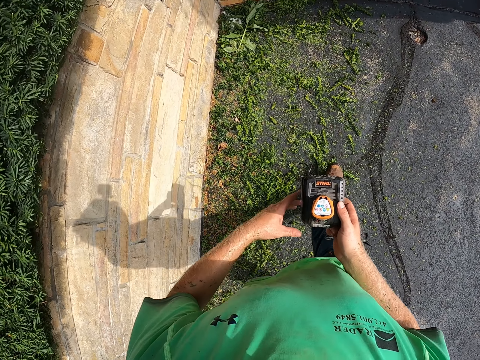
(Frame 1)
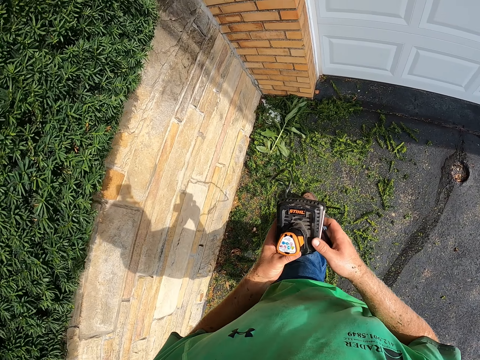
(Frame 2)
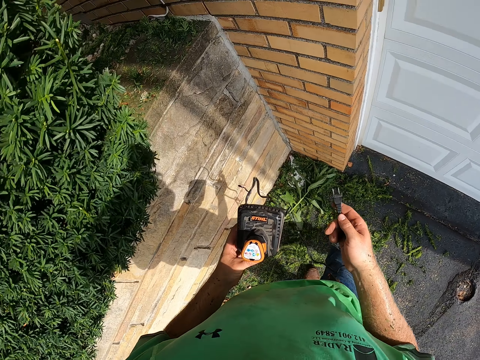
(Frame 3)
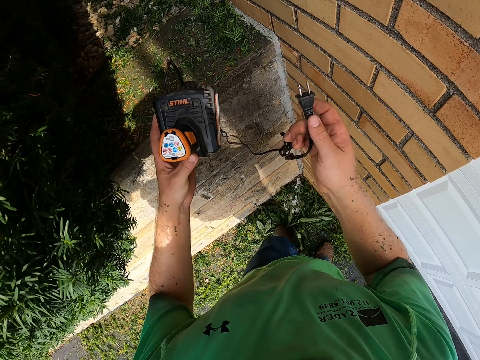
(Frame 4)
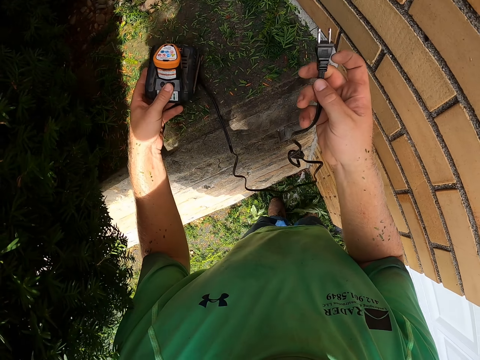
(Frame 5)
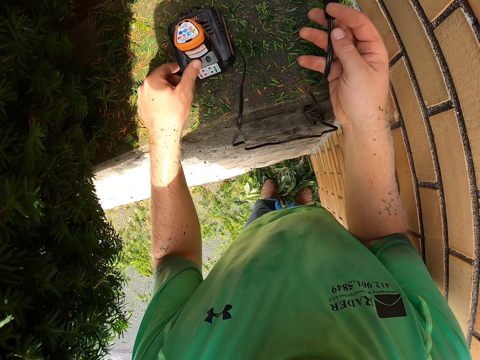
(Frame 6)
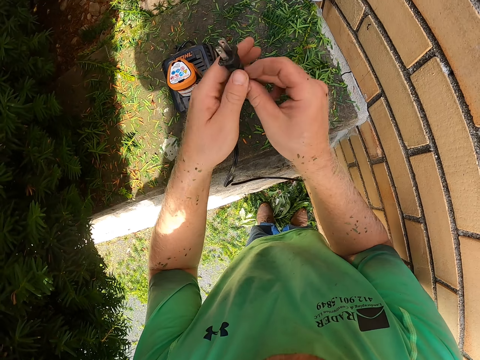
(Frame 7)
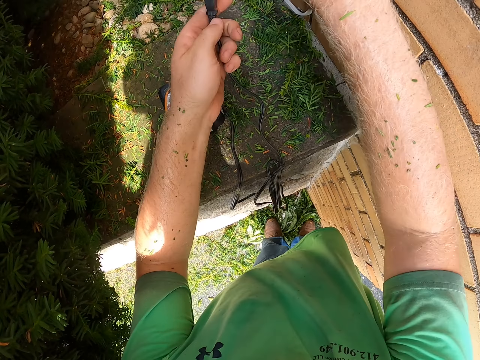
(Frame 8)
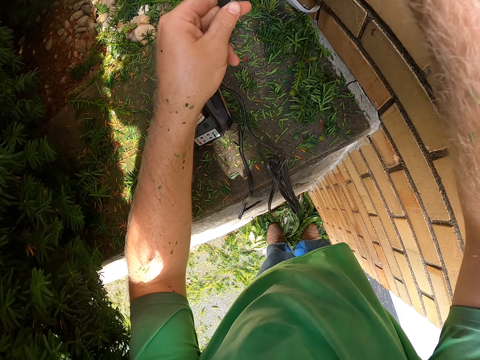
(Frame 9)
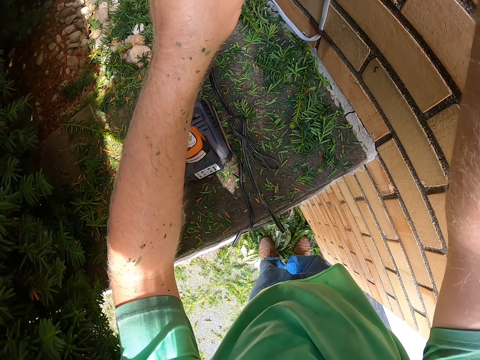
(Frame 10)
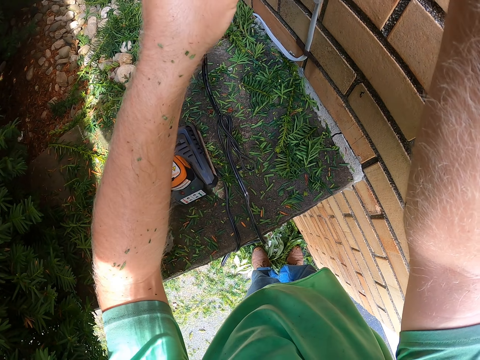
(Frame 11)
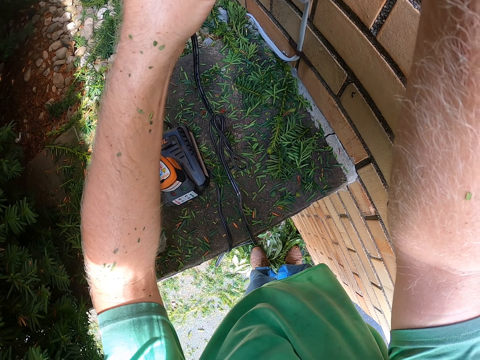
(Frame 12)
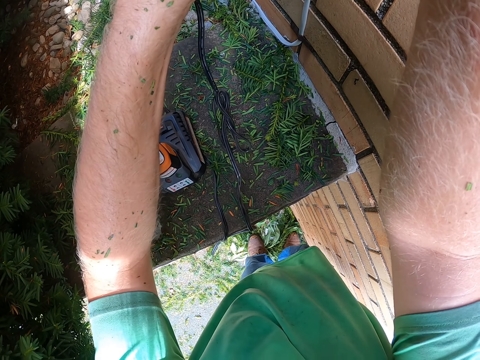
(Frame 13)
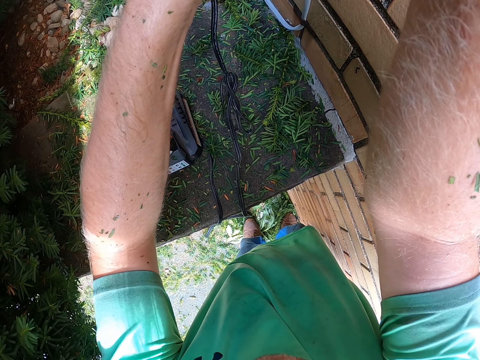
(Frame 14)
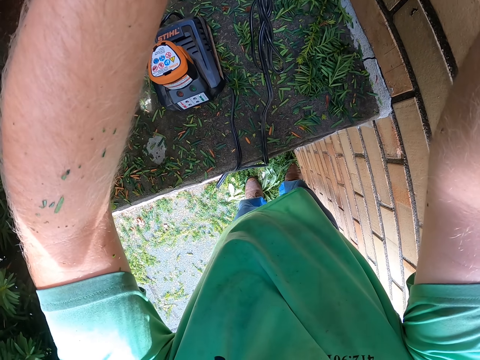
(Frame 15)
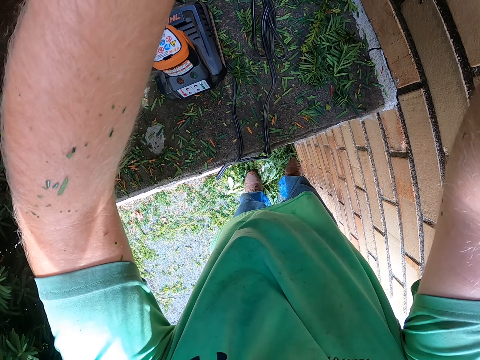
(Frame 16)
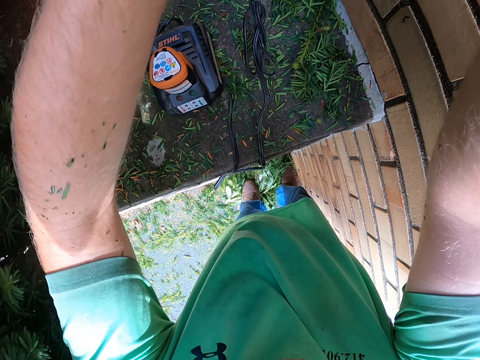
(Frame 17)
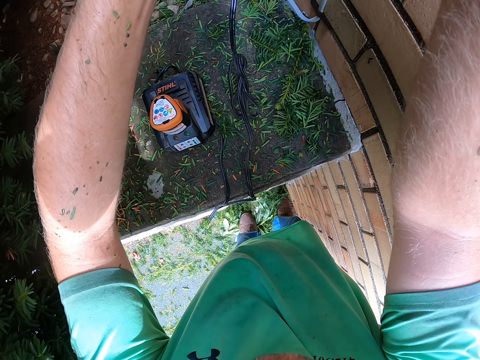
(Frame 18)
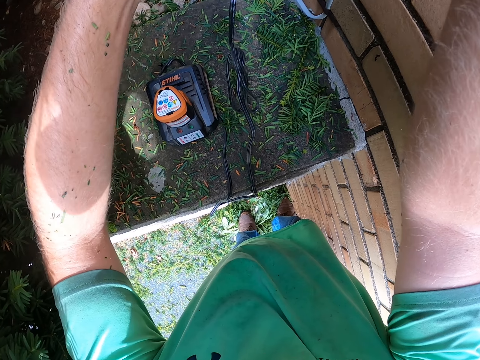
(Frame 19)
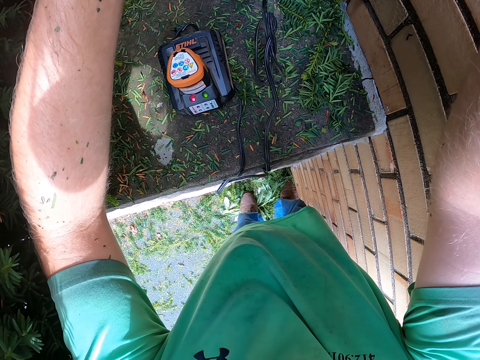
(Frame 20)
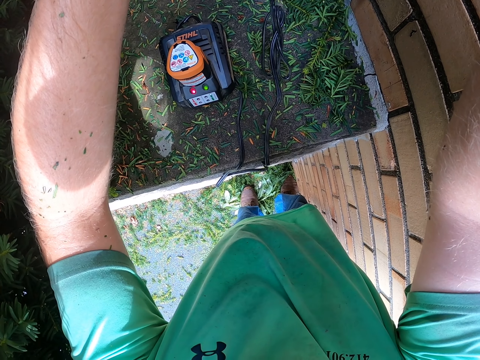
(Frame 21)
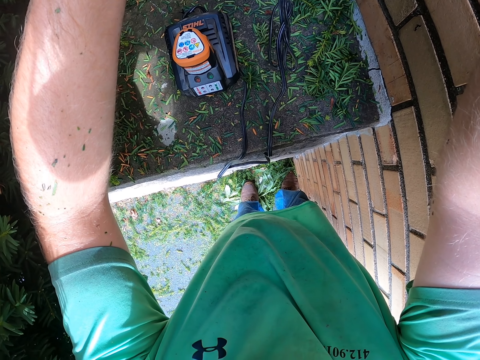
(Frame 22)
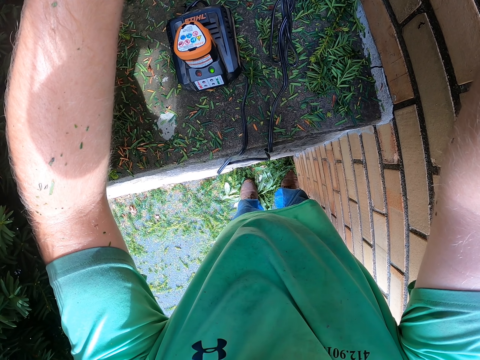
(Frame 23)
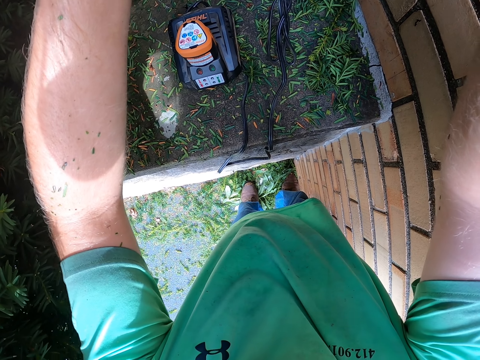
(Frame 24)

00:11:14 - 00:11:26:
The camera wearer walks around. He transfers the grass trimmer battery with the charger from his right hand to his left hand. He drops the grass trimmer battery with the charger on the brick wall with his left hand. He transfers the plug from his right hand to his left hand. He moves the plug towards a wall with his left hand. He connects the charger on the socket.

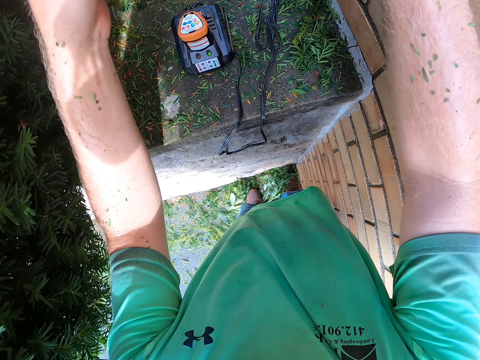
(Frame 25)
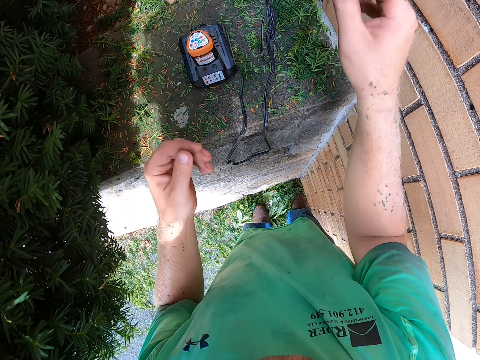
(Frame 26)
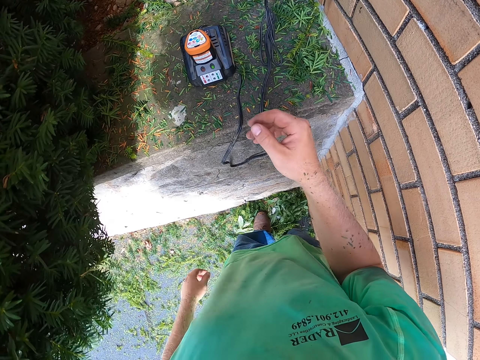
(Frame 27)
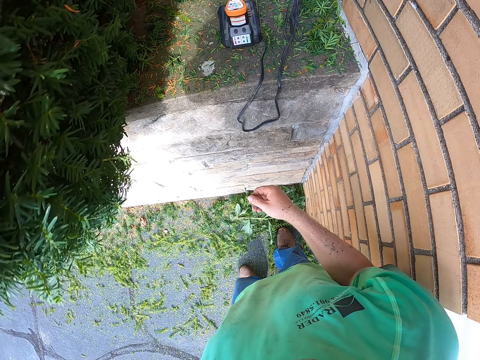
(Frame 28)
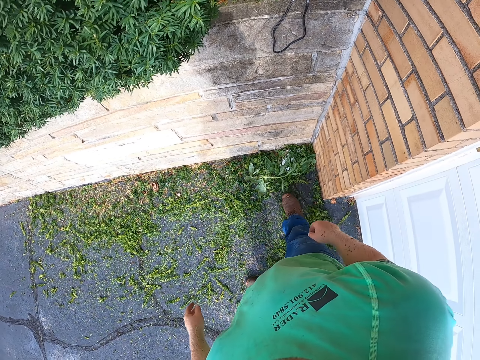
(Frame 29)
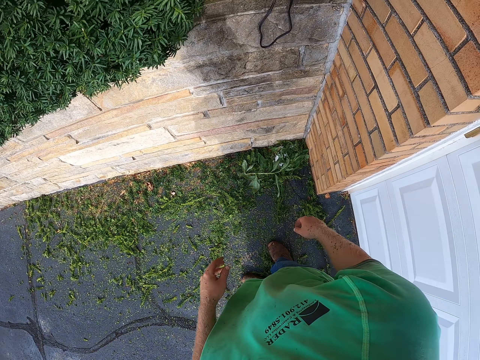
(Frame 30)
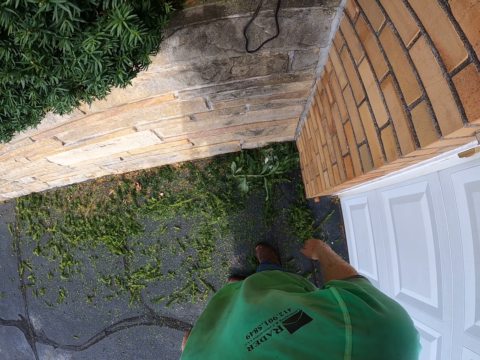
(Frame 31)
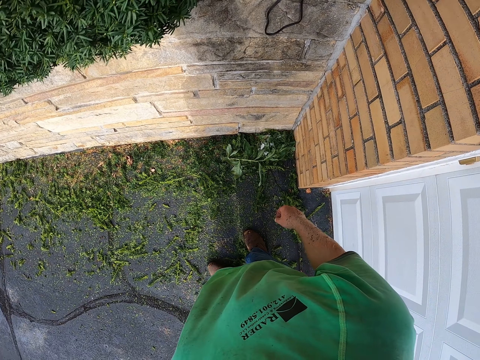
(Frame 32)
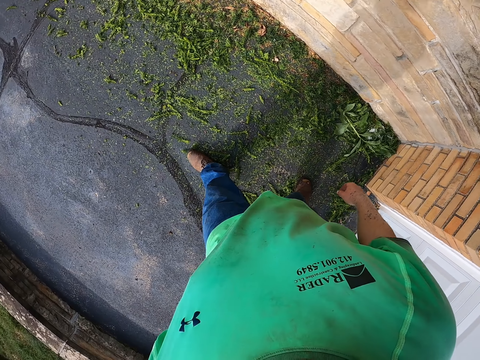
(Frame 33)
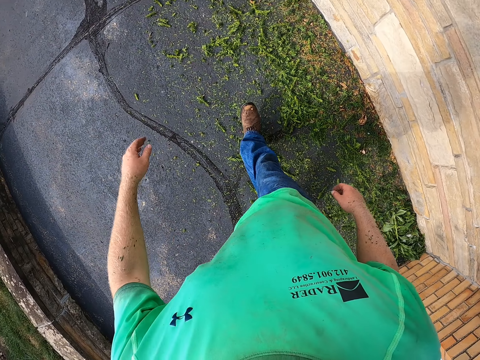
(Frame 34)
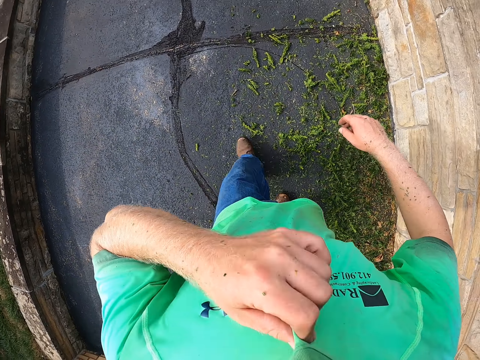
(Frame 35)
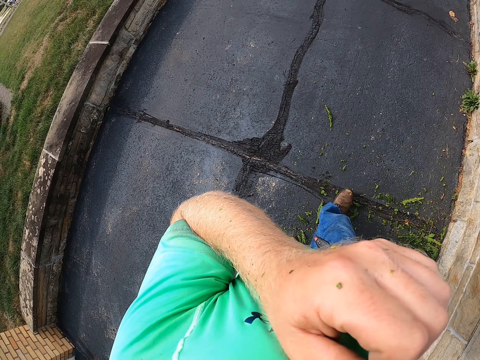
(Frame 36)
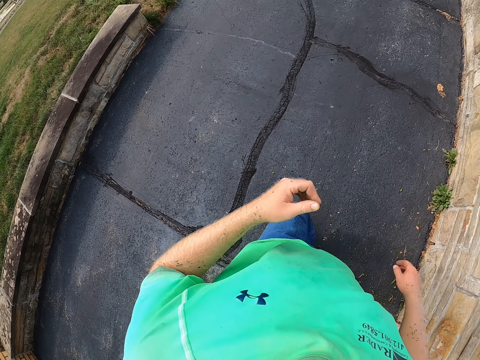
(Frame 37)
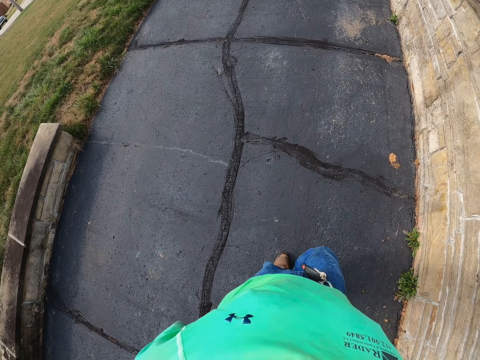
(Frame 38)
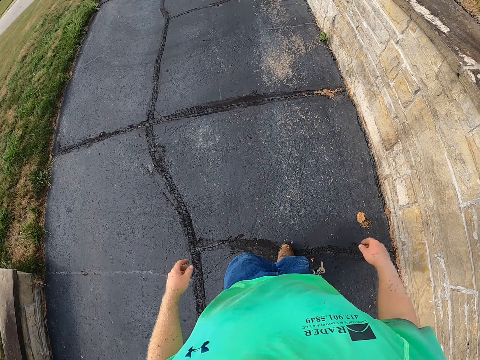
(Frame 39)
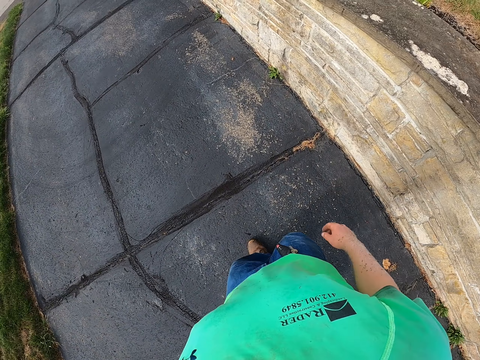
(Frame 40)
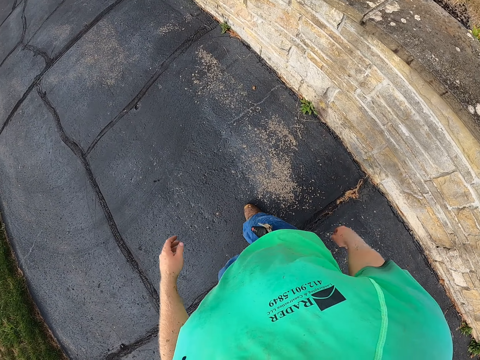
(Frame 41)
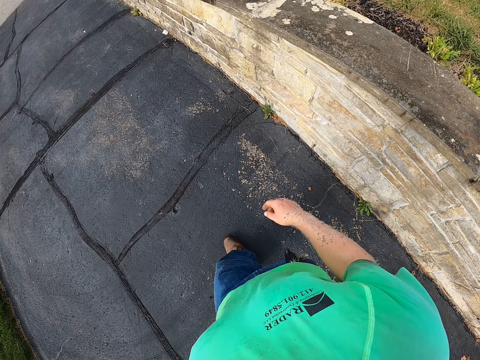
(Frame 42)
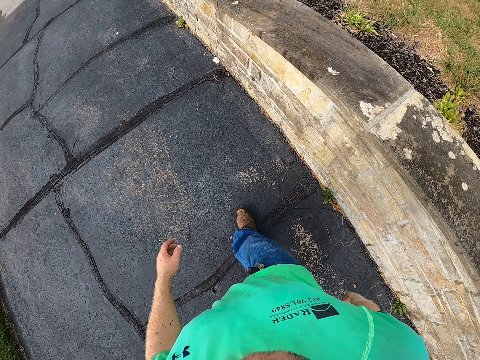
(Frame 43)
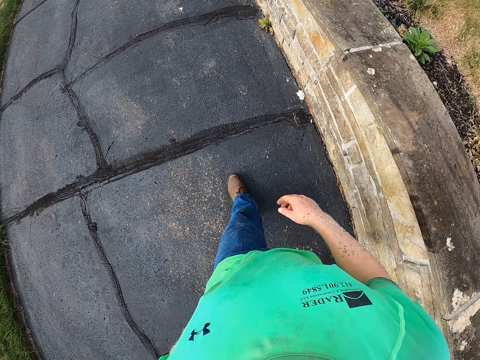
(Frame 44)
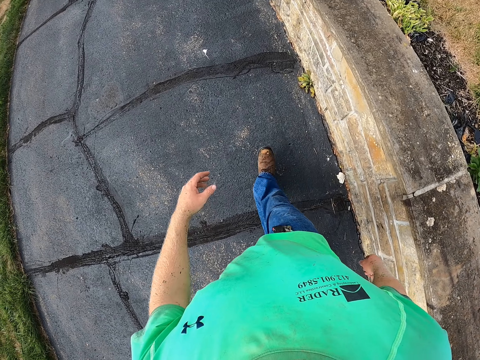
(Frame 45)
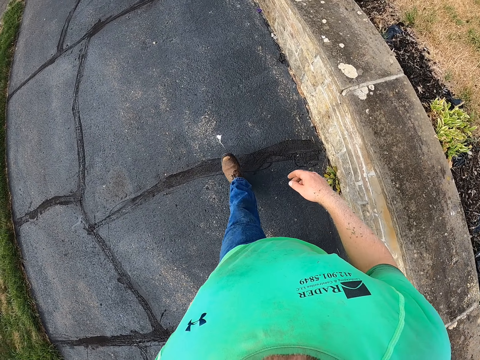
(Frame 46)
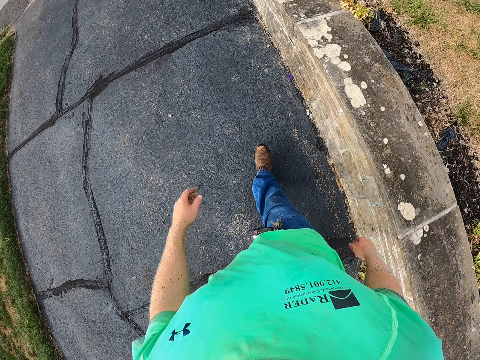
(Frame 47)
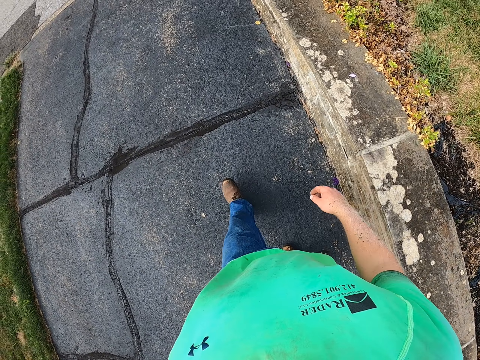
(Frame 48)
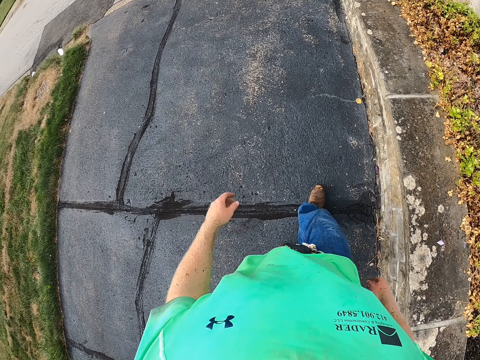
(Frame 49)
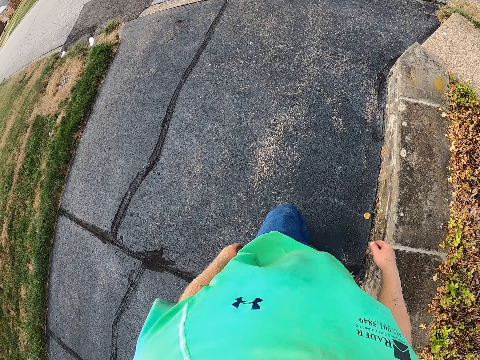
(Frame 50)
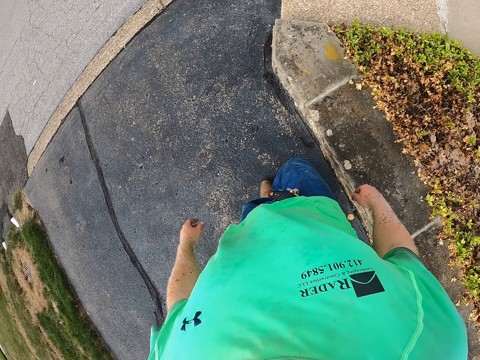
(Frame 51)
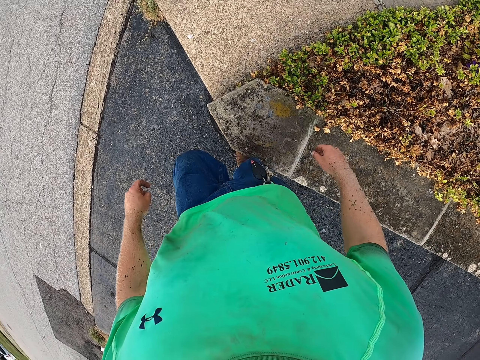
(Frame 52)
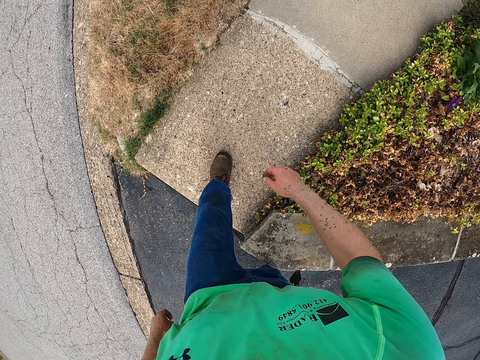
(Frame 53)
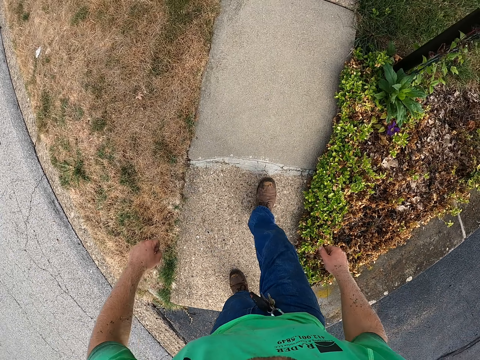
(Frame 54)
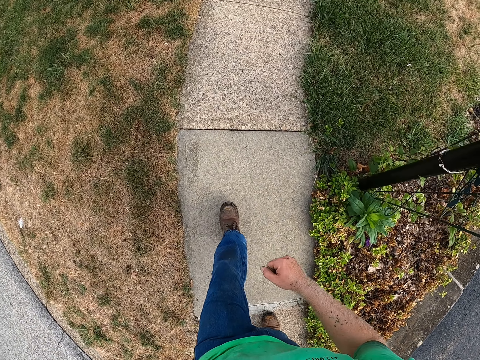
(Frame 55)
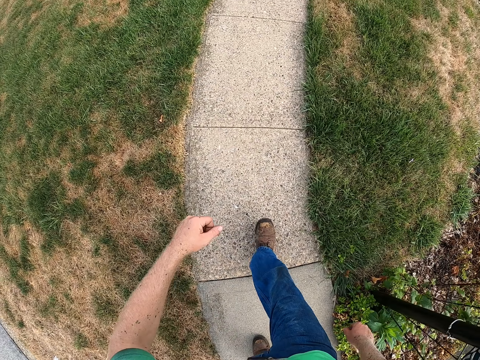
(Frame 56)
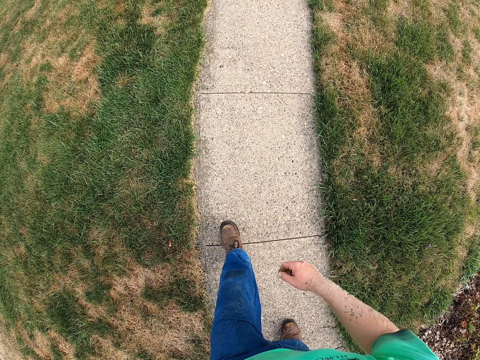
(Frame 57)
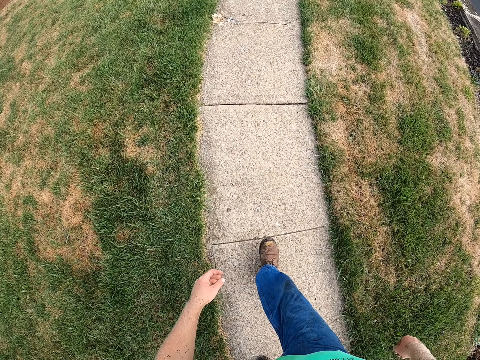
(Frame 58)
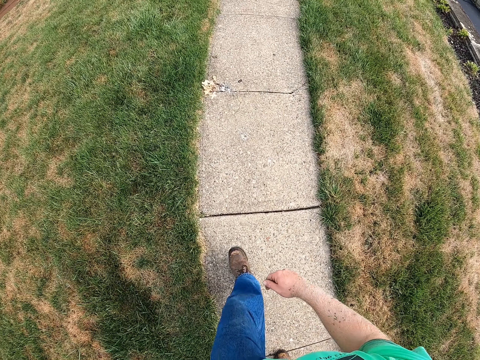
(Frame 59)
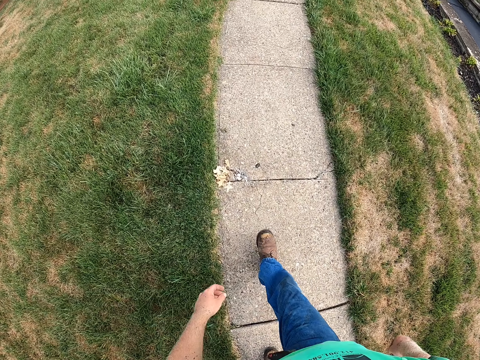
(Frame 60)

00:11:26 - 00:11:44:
The camera wearer makes a step backwards. He walks around. He pulls his cloth with his left hand. He rubs his face with the T-shirt.
